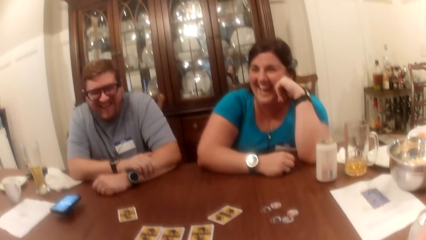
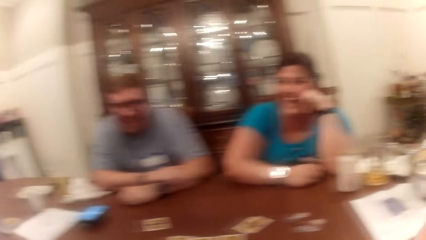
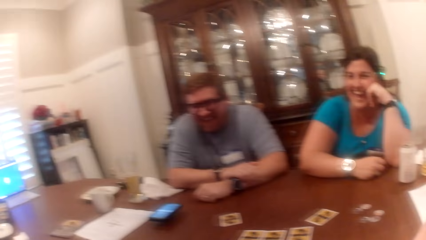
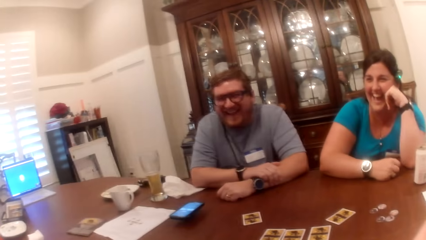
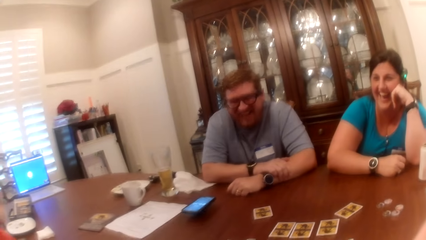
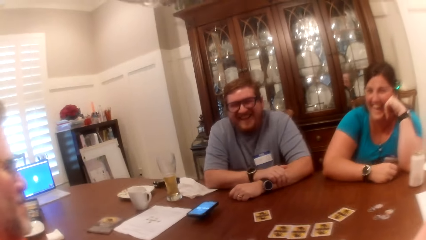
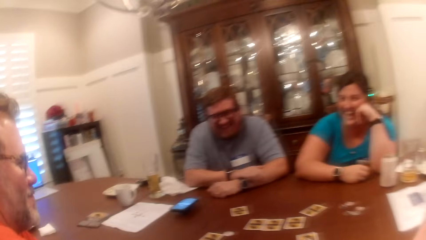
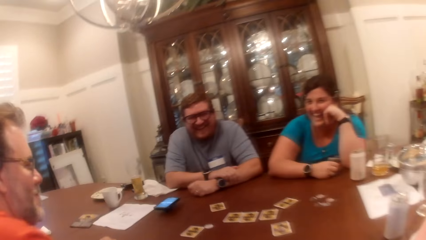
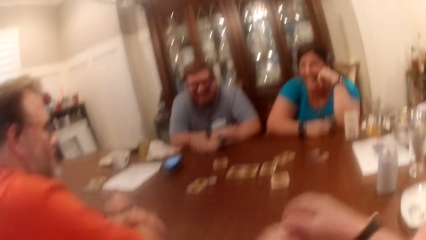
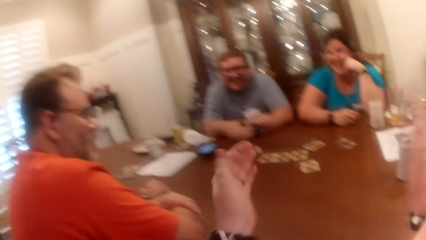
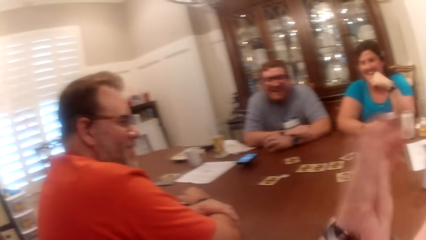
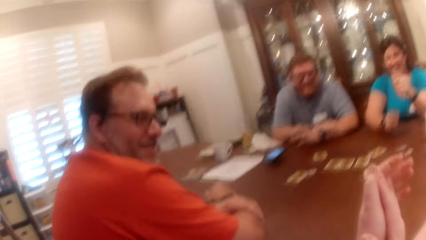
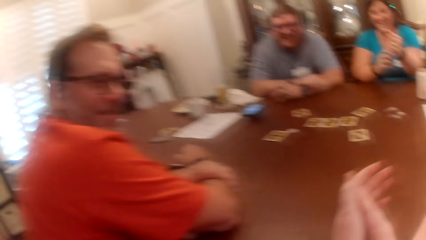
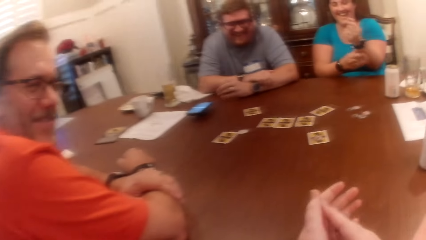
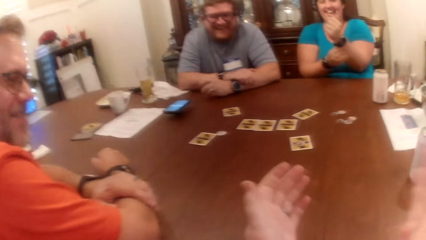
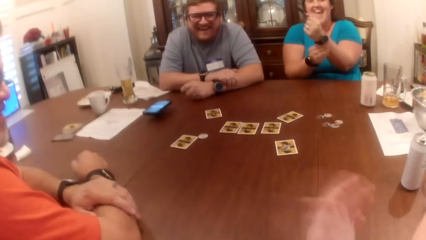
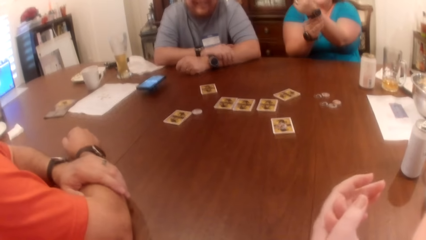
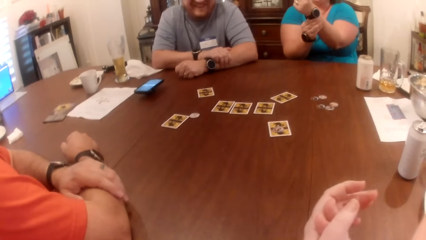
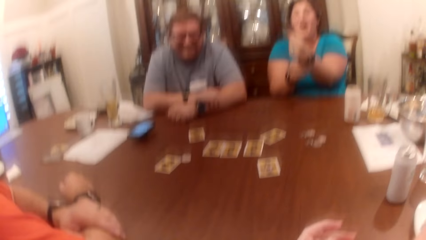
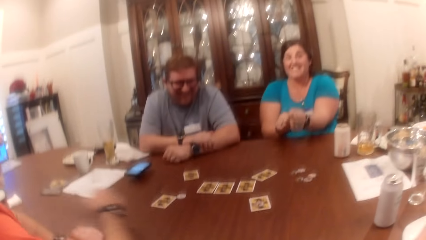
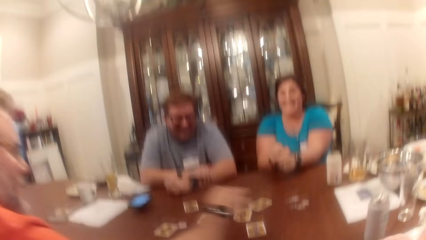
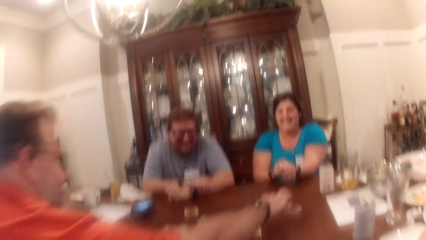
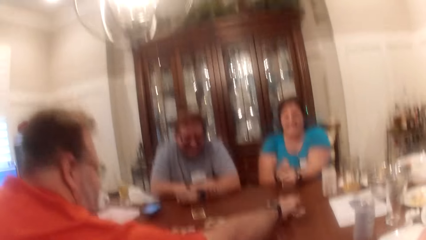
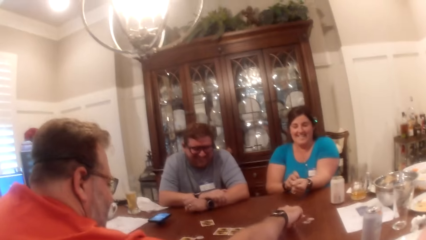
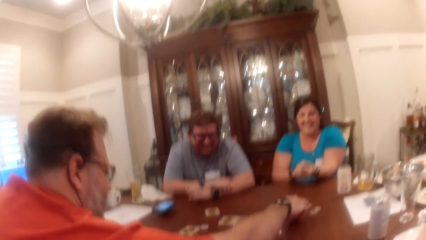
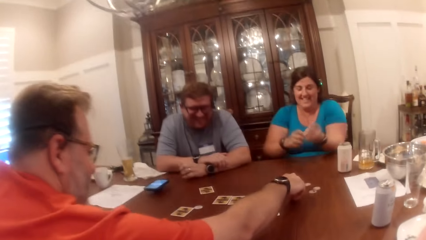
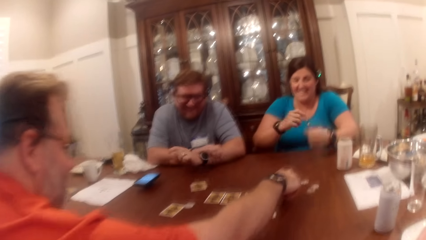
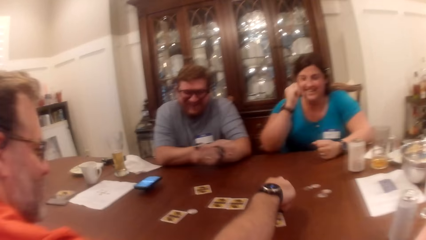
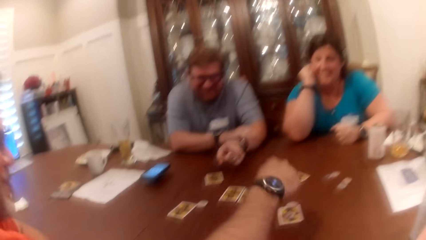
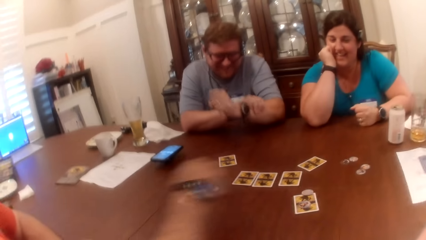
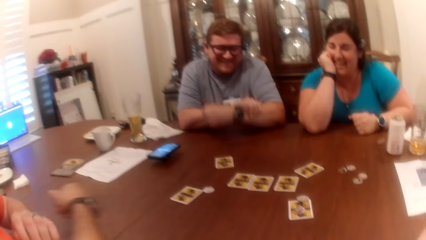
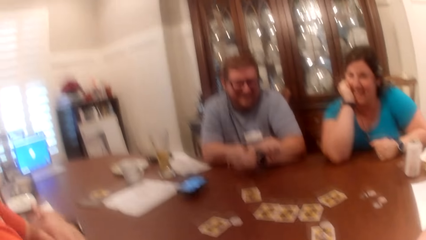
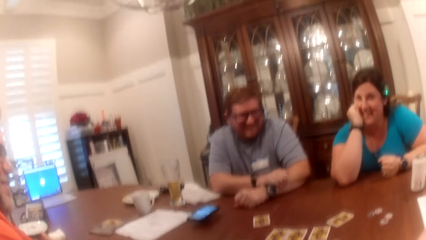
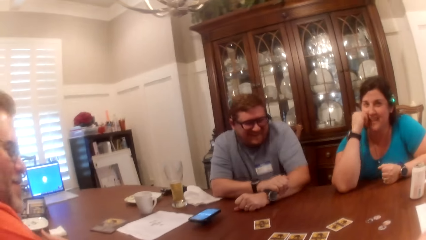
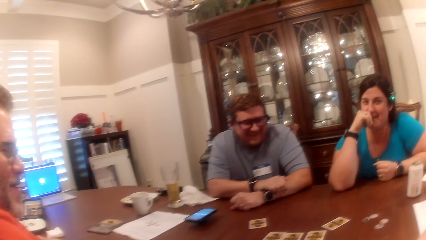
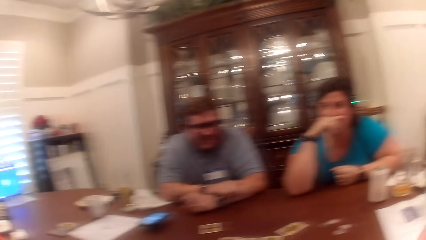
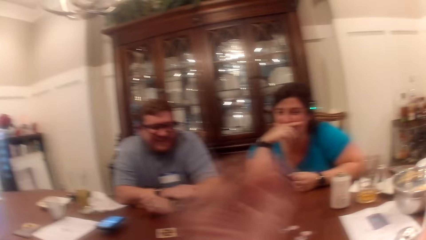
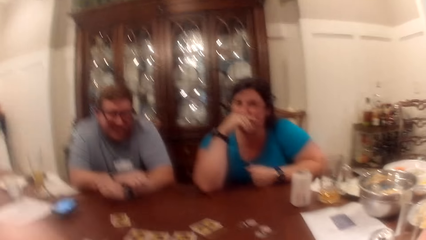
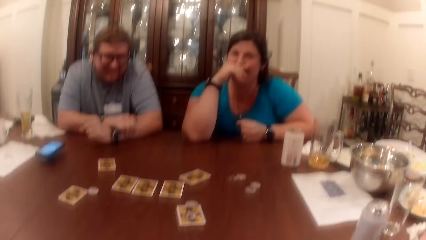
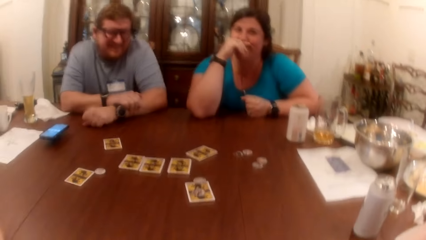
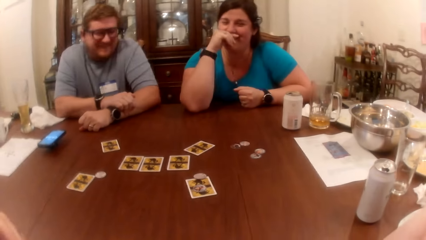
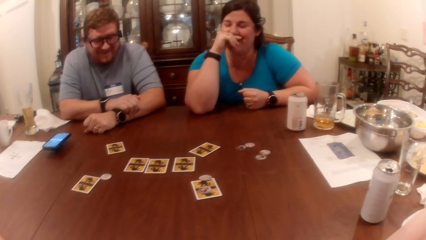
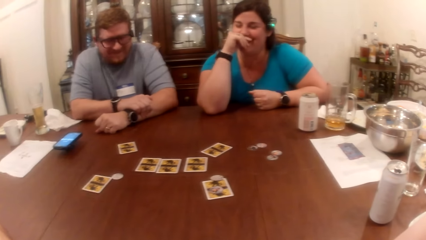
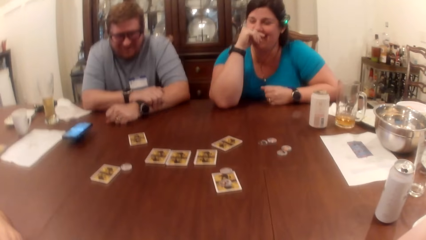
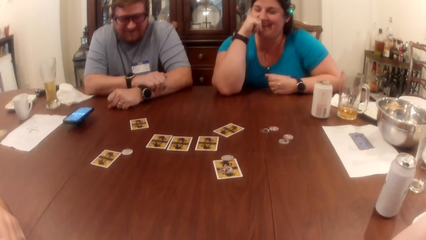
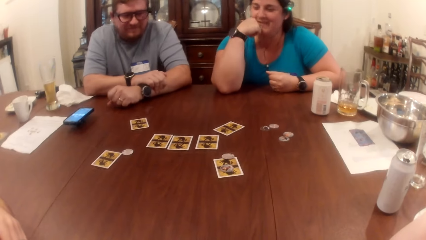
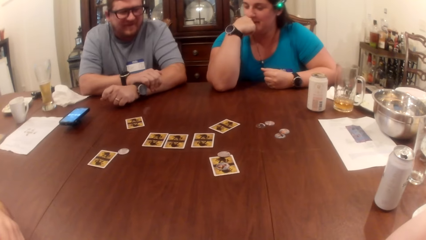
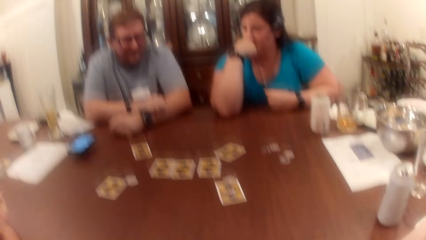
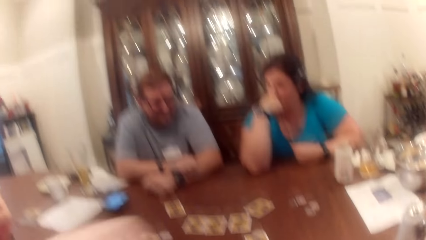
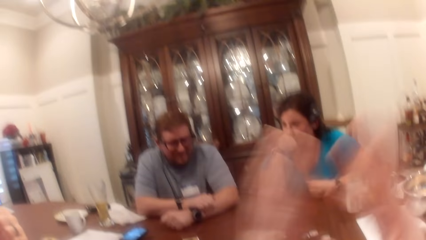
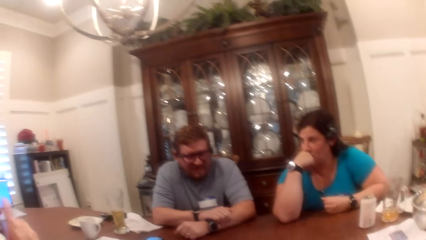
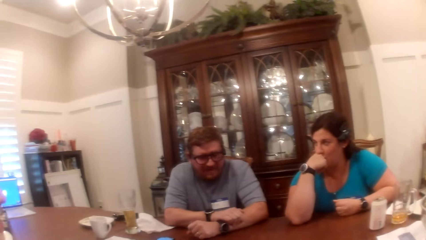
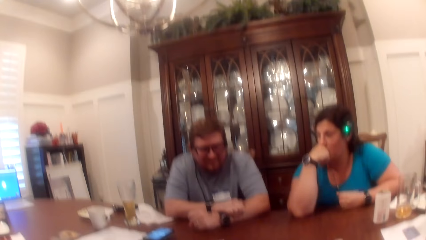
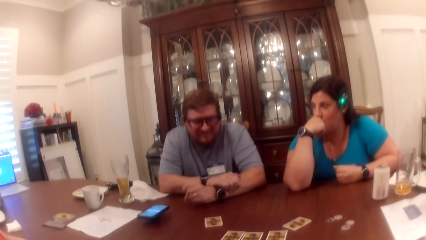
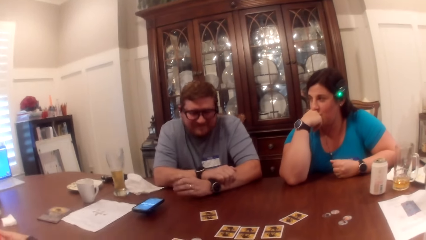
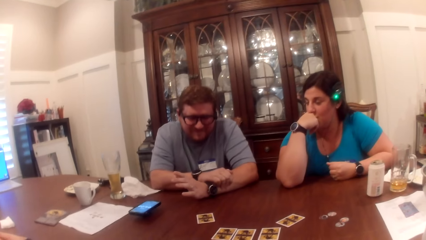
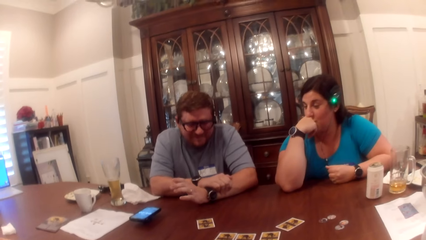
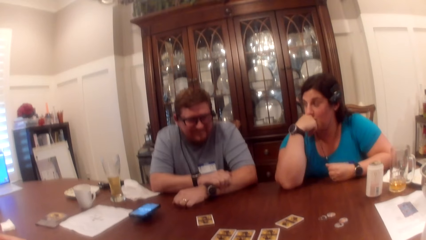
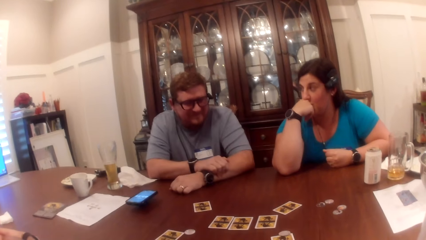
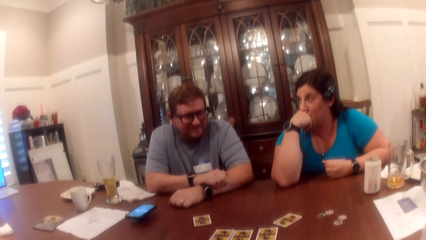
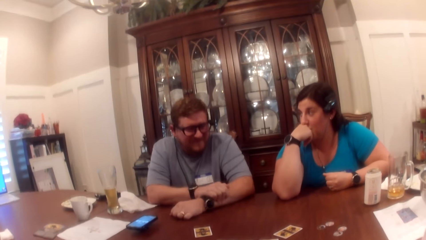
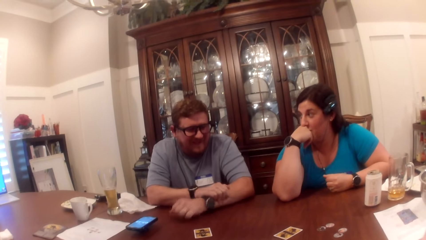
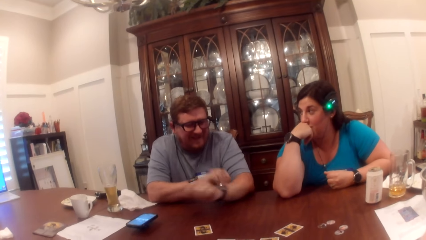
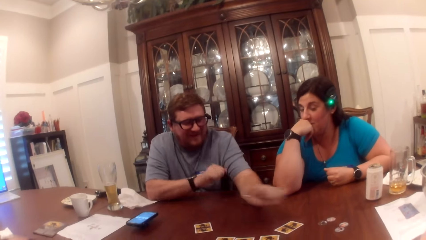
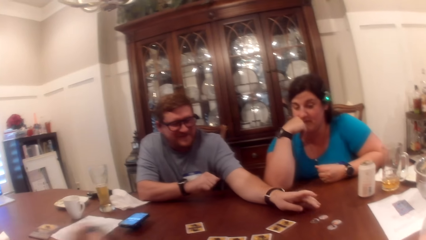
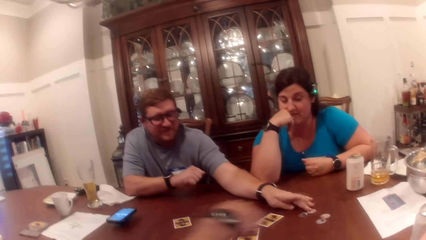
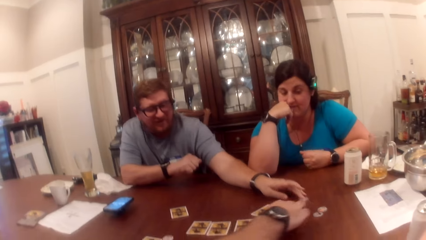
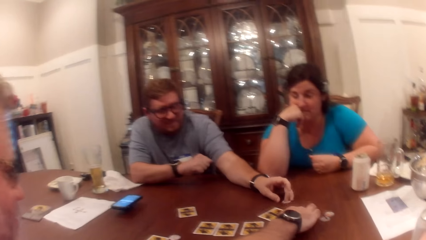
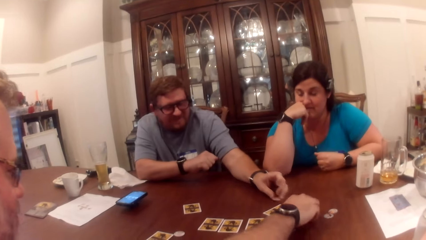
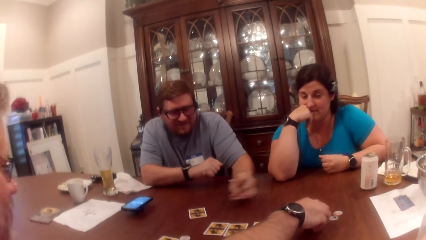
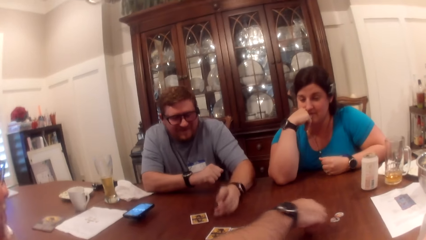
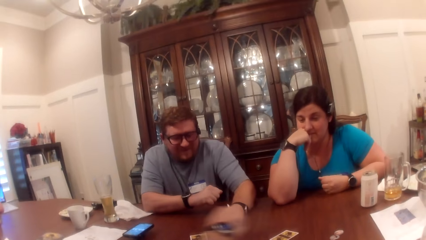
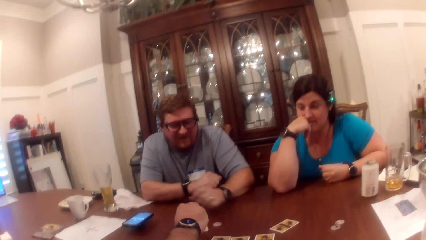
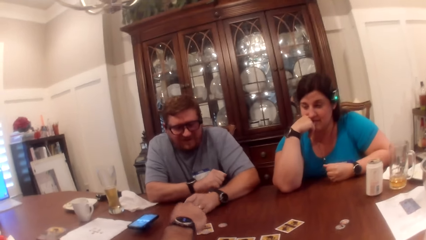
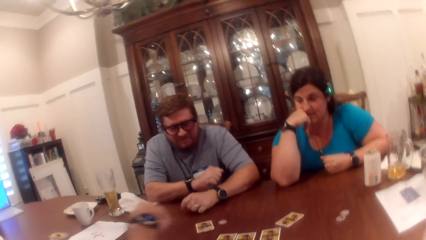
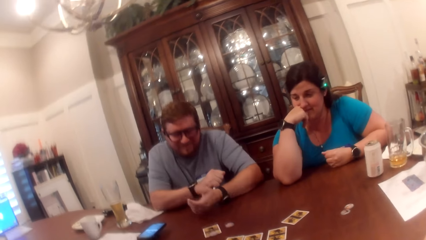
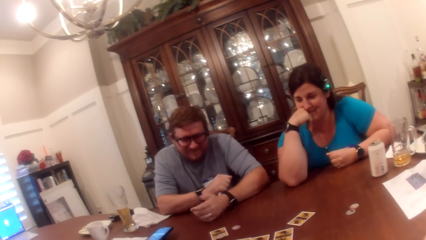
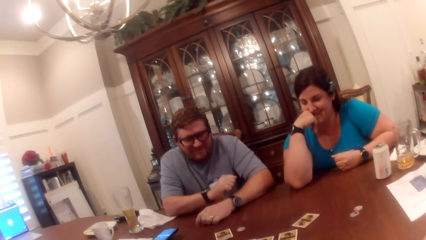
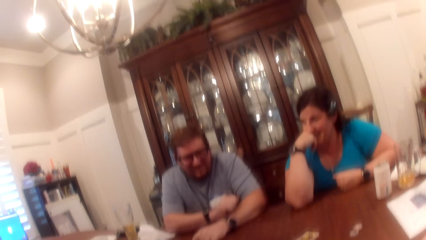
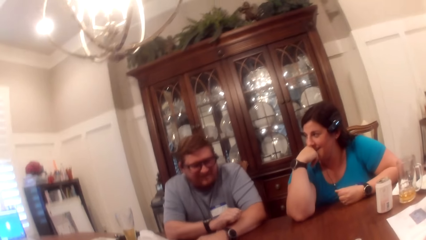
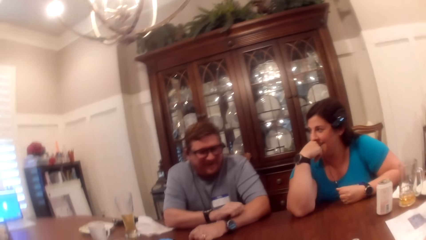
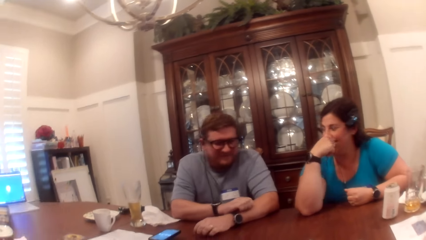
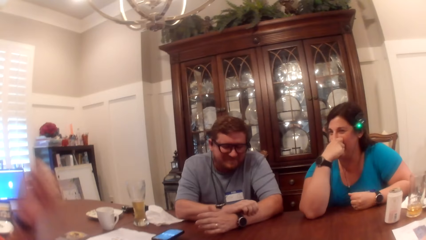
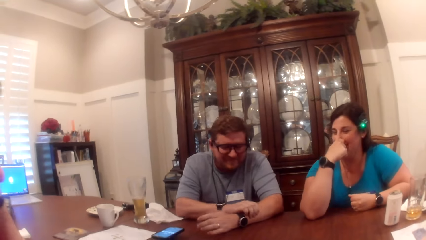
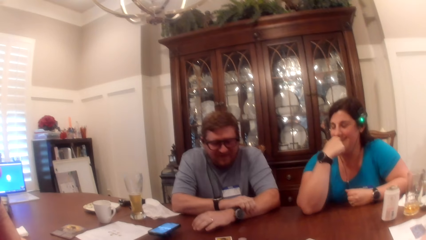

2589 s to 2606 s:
The camera wearer looks around. She claps her hands together. A man picks a game chip on the table with his right hand. Another man drops the chip on a card on the table with his right hand. A woman covers her mouth with her right hand. The camera wearer looks around. She touches her face with her left hand. She raises the hand. She folds both hands together. She claps hands. She looks around. The other man taps the table with his left hand, stretches the hand, picks a game chip on the table with his left hand, and pulls the chip with a finger. The first man picks a game chip on the table with his right hand. The other man drops the game chip on the table with his left hand. The first man picks a game chip on a card on the table with his right hand and puts the chip on the card. The camera wearer looks around.
